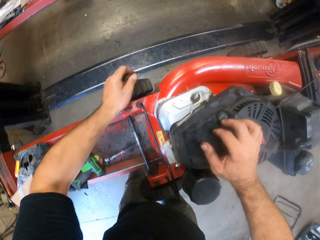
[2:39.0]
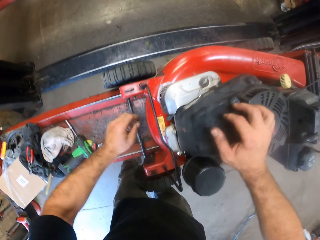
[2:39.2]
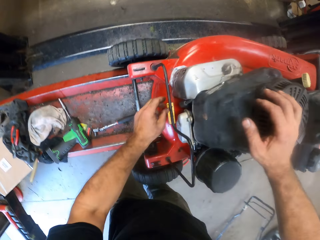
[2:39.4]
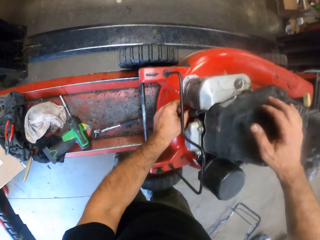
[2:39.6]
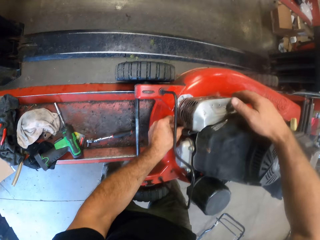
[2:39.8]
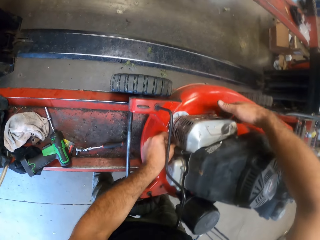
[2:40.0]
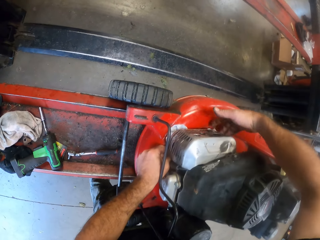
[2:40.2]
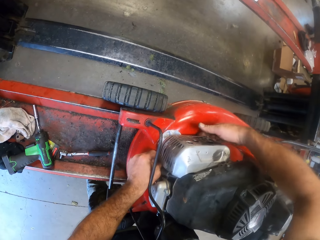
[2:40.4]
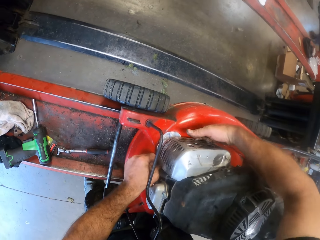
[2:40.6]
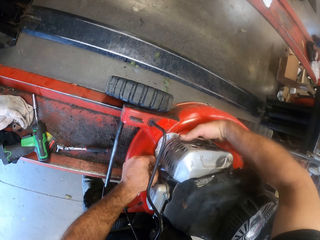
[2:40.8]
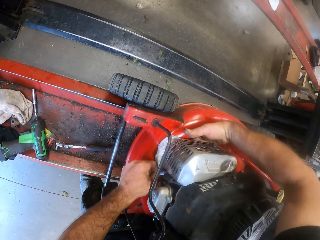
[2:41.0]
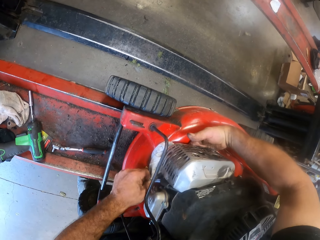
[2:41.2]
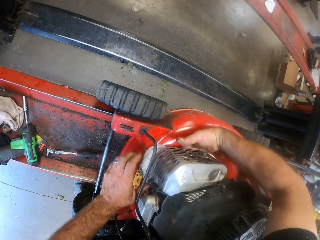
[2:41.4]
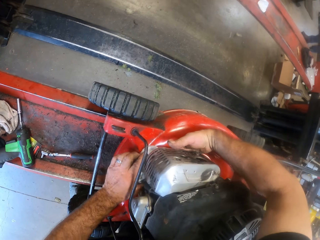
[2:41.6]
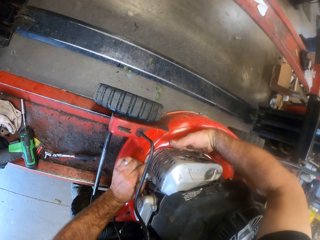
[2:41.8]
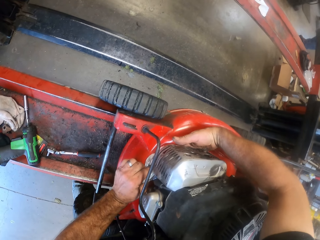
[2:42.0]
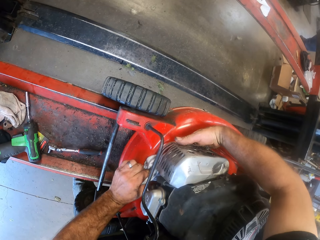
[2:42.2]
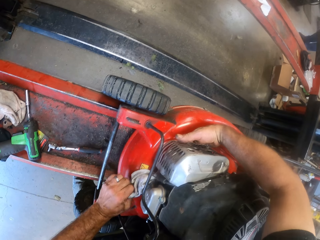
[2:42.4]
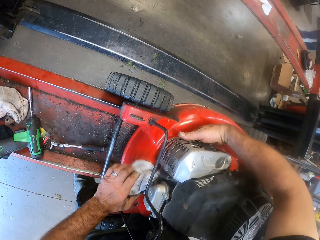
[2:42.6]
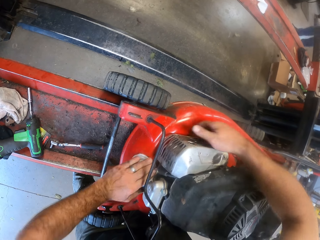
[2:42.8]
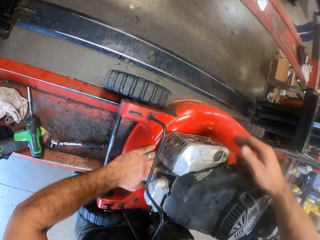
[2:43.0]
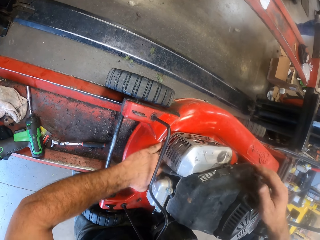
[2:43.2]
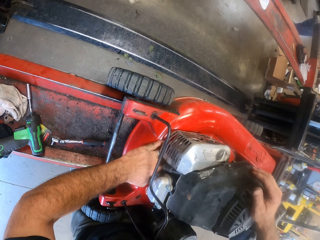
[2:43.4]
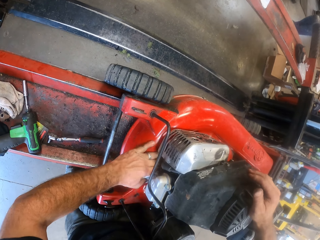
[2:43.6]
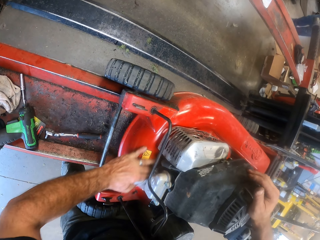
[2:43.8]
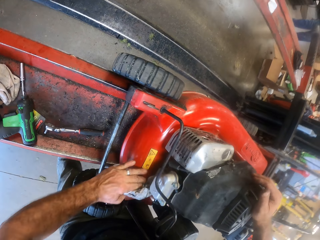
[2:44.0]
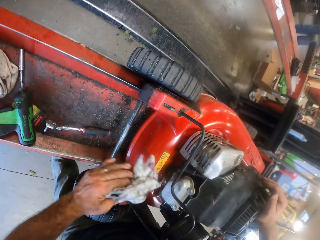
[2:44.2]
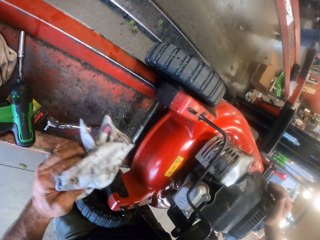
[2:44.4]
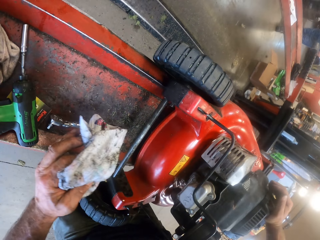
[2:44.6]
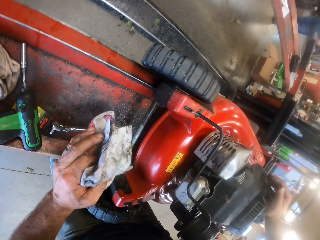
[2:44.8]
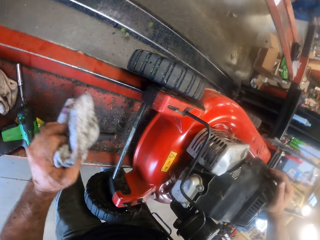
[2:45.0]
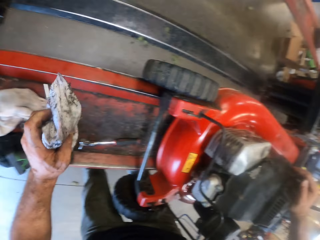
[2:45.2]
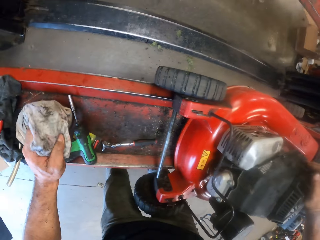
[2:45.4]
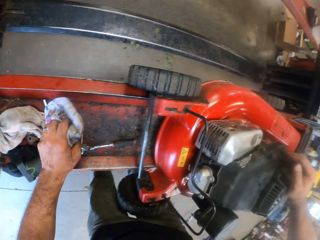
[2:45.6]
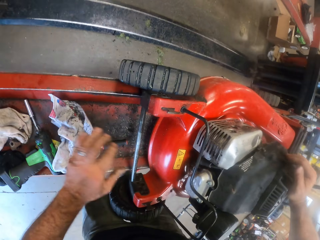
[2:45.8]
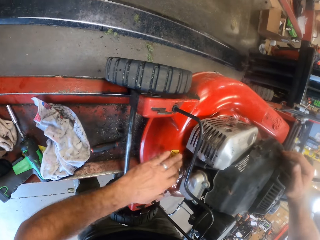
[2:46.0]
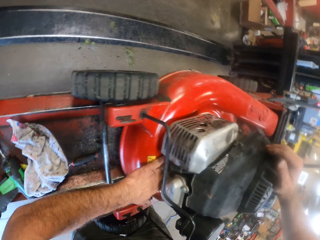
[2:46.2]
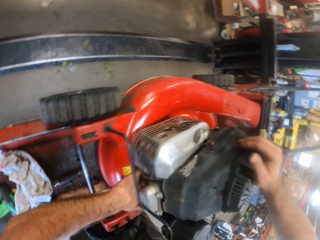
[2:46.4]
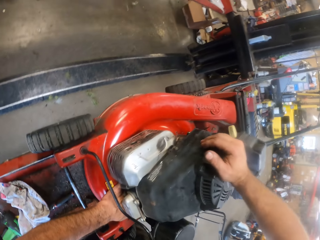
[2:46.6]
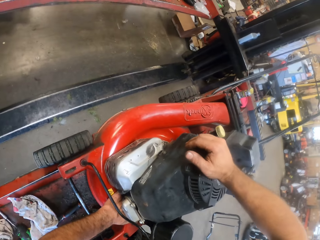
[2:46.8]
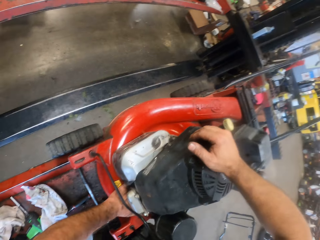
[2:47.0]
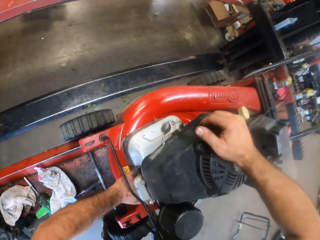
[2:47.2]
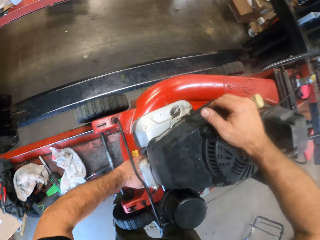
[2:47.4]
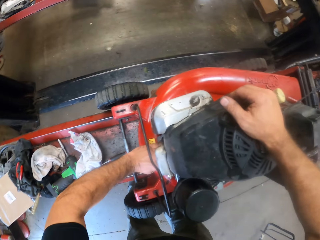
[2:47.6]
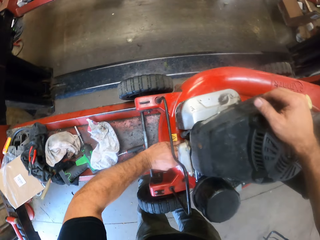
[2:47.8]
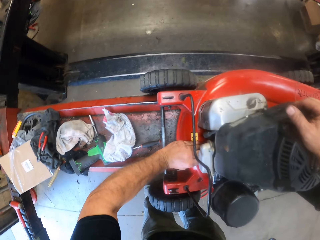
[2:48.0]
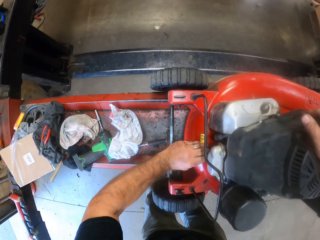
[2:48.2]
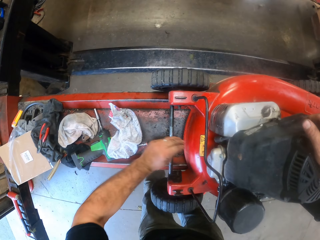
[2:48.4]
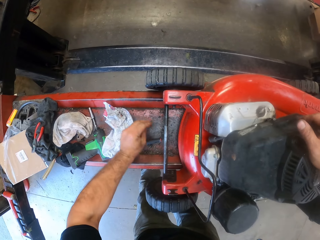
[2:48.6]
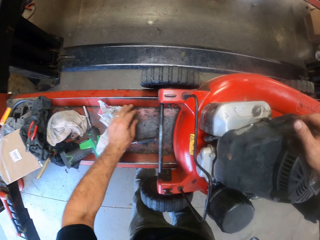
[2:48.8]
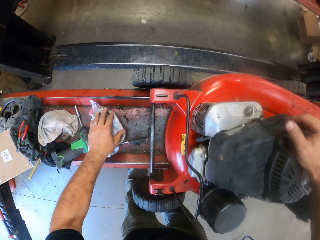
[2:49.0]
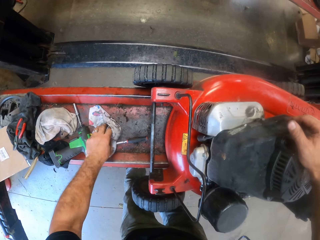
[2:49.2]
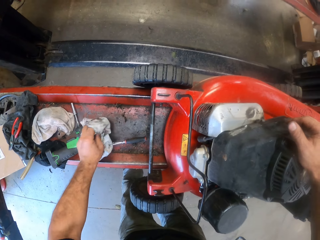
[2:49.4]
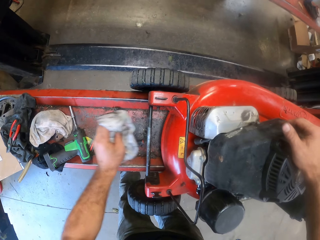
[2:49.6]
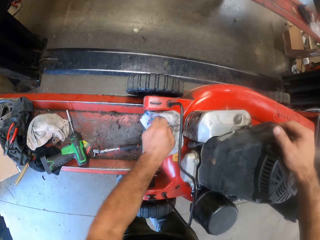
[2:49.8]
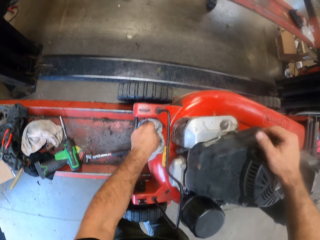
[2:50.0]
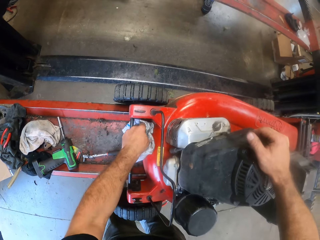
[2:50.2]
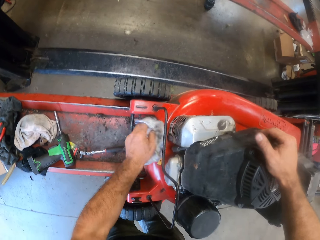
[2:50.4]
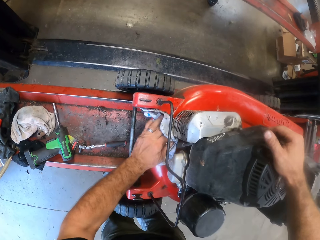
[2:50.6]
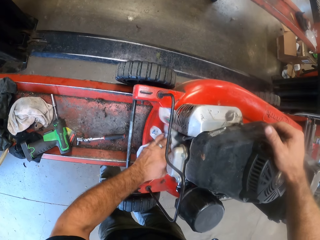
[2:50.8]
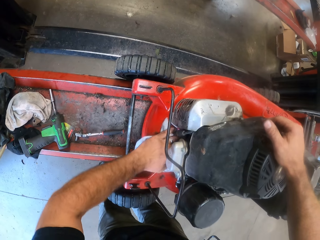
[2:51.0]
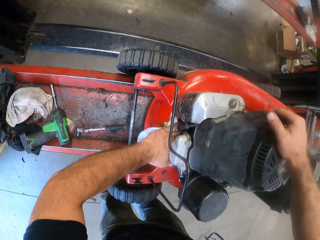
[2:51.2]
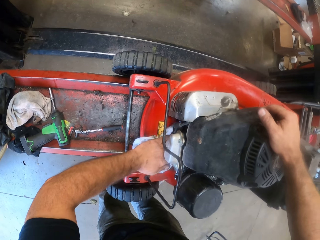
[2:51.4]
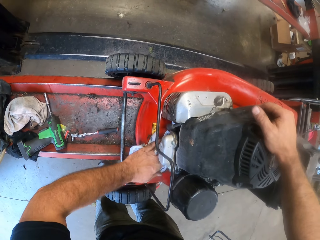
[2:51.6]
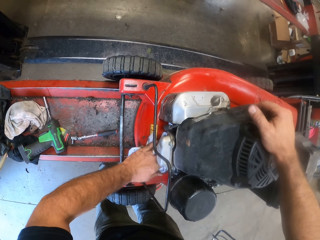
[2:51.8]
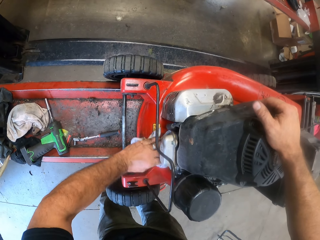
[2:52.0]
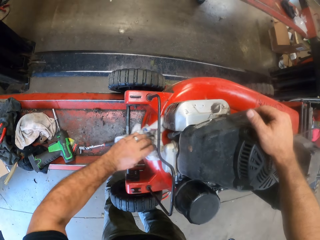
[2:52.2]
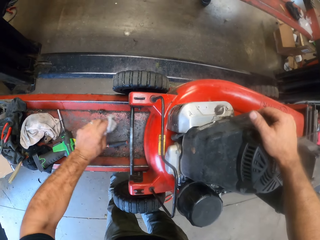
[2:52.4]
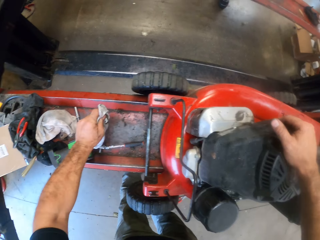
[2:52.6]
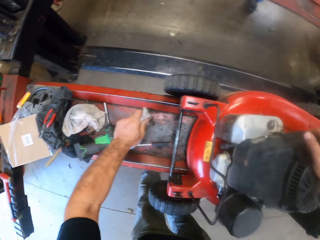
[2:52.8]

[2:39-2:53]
The camera wearer pushes the cloth from under the lawn mower with his right hand. He pulls out the piece of cloth from under the lawn mower with his left hand. He drops the piece of cloth on the work bench with his left hand and removes dirt from under the lawn mower with his left hand. He touches the lawn mower. He places the dirt on the work bench with his left hand. He picks up the cloth from the work bench with his left hand. He cleans the lawn mower with the rag in his left hand.

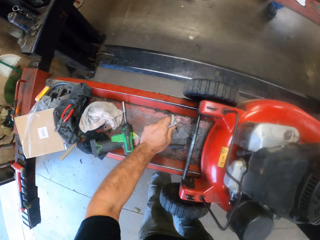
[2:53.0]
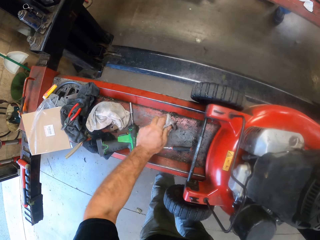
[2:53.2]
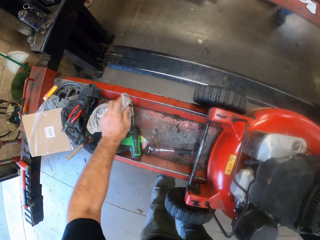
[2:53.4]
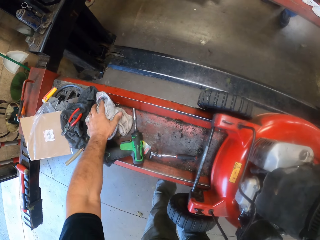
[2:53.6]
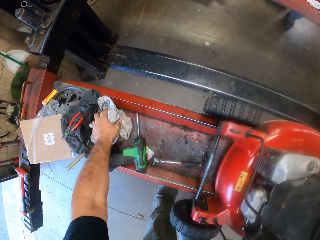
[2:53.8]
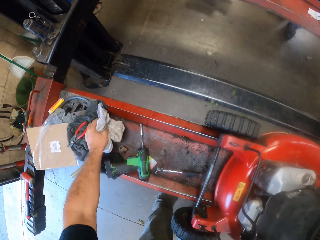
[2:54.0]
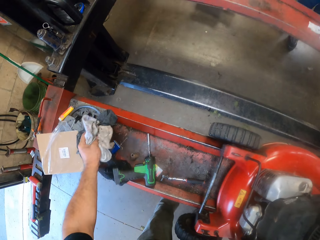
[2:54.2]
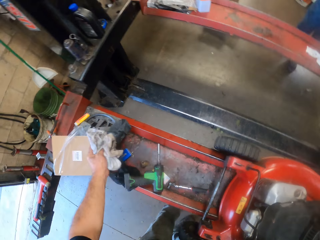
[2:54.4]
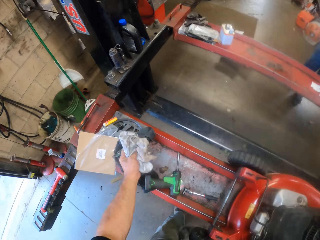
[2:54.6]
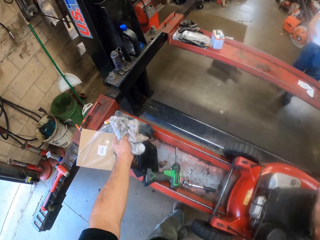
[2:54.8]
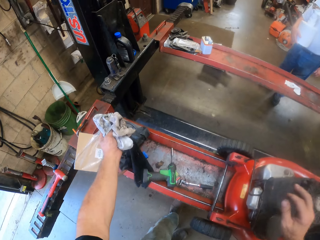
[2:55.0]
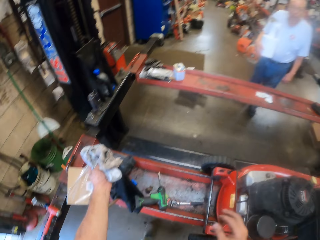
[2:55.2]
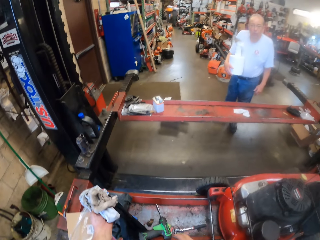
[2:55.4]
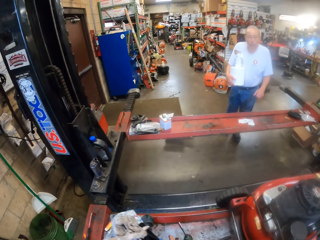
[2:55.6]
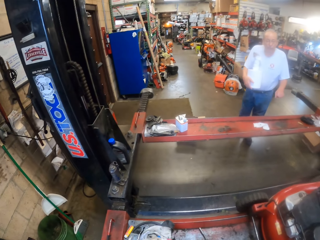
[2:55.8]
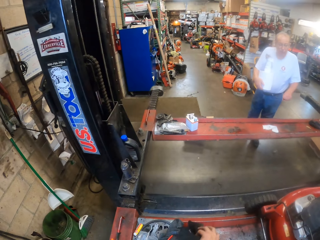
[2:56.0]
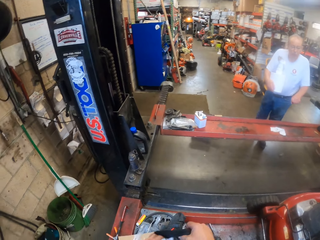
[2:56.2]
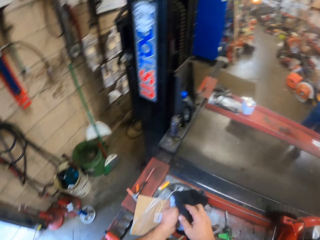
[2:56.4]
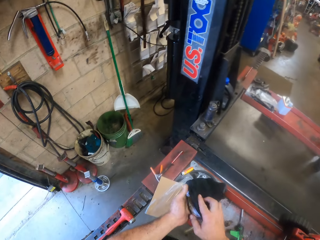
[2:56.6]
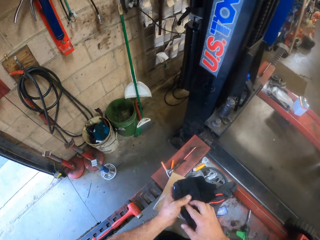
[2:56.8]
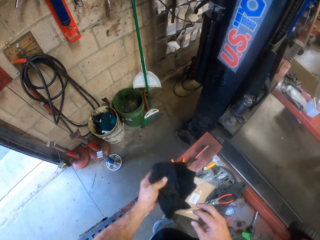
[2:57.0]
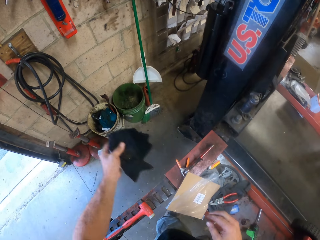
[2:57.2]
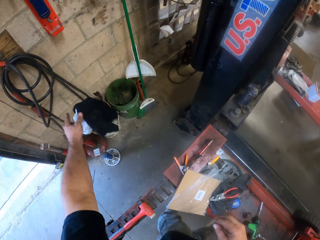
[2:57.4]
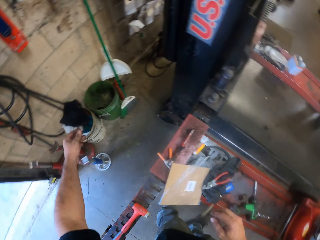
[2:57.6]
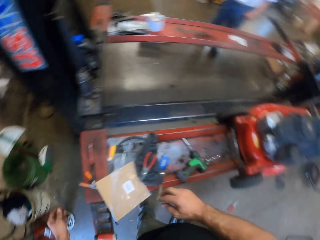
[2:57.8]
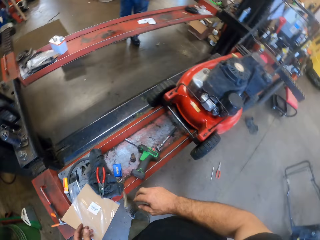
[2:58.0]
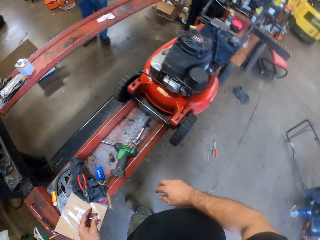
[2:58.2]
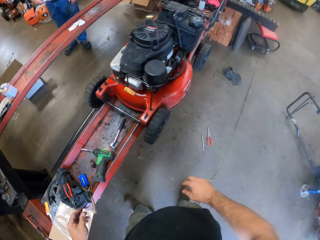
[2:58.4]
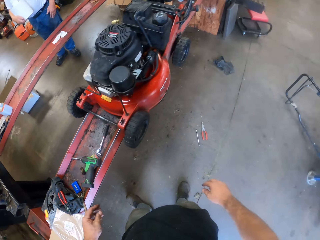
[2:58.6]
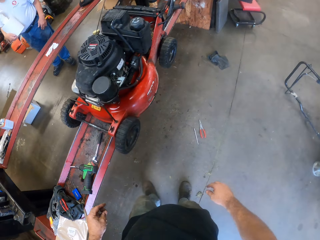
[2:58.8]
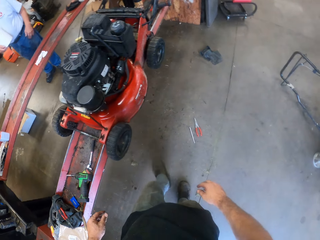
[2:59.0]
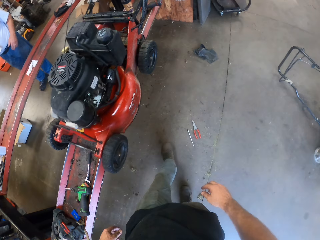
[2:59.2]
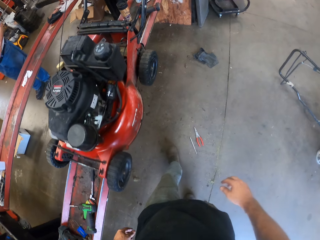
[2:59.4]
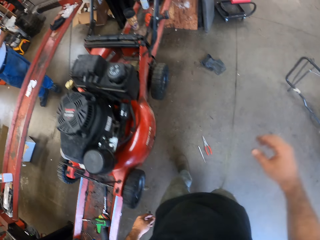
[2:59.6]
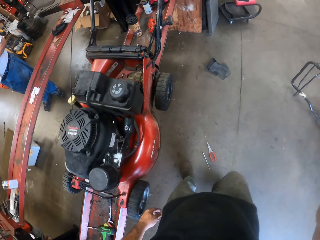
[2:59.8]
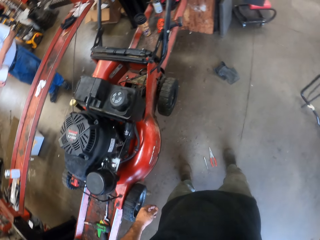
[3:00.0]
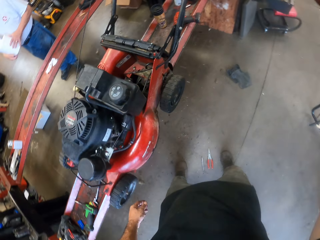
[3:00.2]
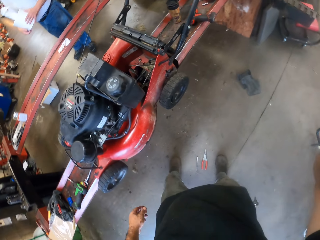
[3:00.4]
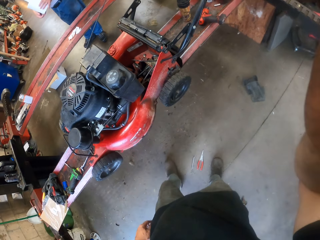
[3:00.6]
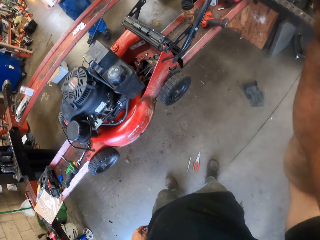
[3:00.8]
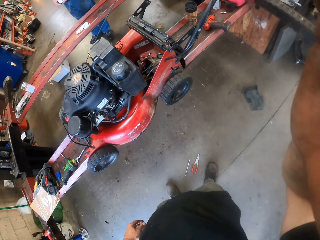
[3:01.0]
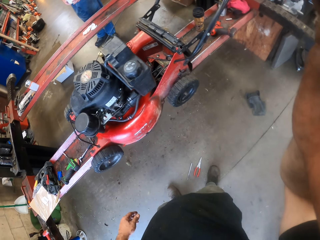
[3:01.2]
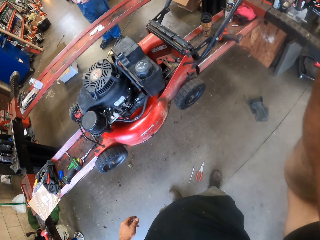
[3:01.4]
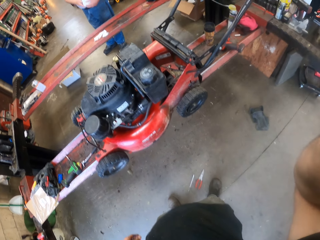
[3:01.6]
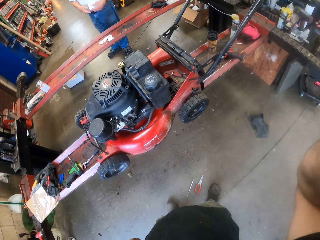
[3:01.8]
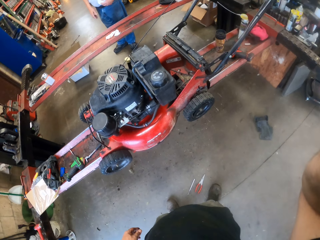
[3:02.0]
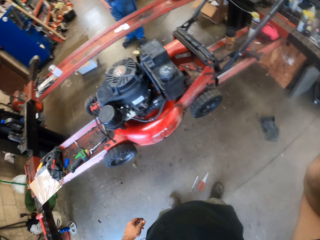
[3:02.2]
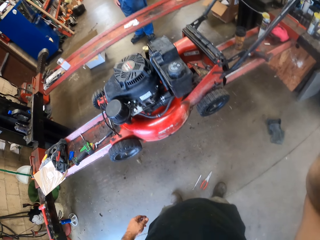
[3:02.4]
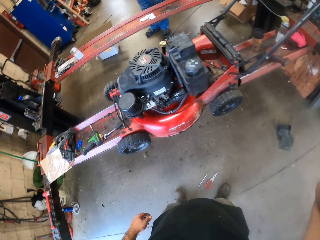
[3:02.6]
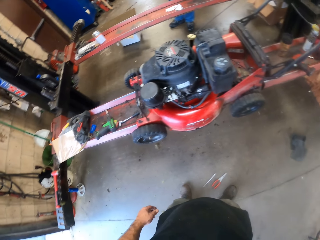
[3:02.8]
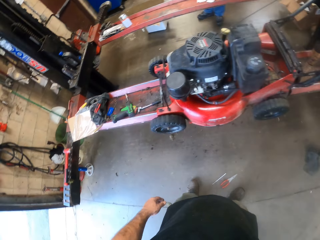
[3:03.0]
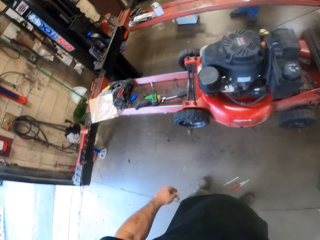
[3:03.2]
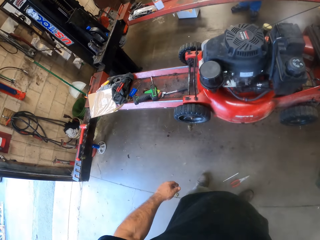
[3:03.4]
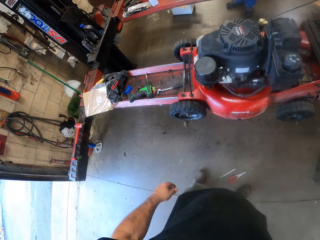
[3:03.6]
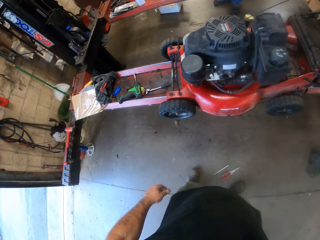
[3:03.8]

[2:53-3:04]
The camera wearer picks up another rag from the bench with his left hand. He holds a black rag with his right hand. He passes the rag in his right hand to his left hand. He throws the rags into the waste bin with his left hand. He moves around. He adjusts the camera on his head with his right hand.
